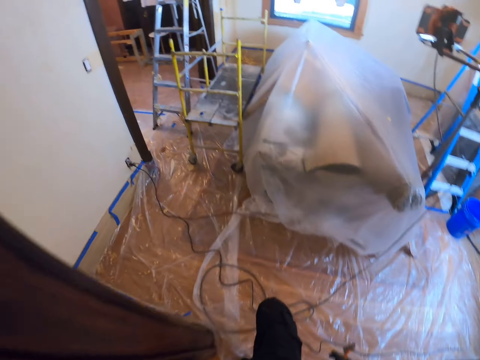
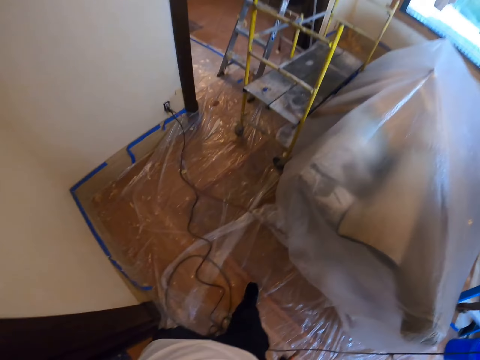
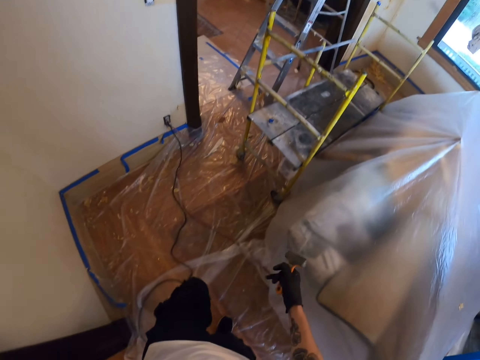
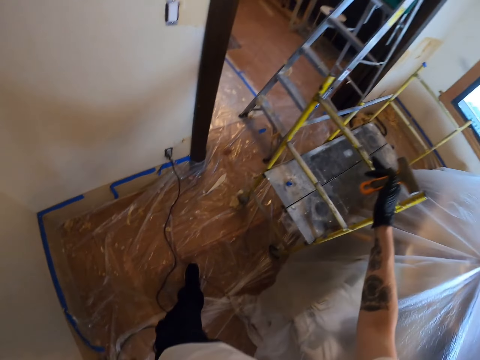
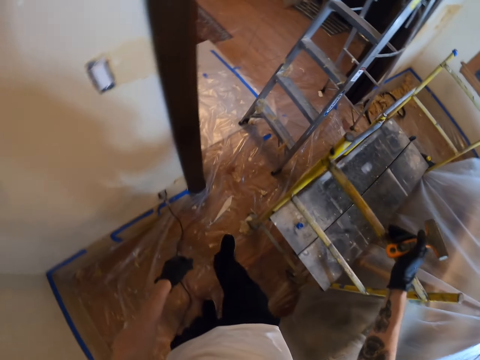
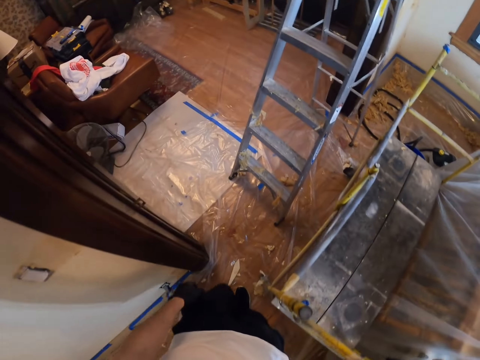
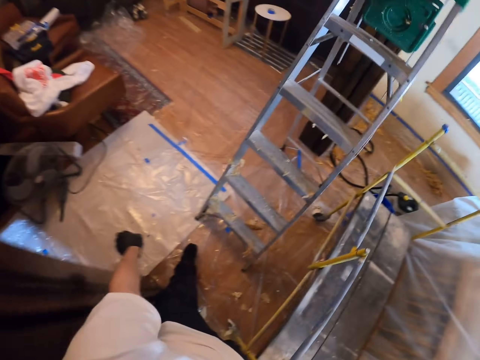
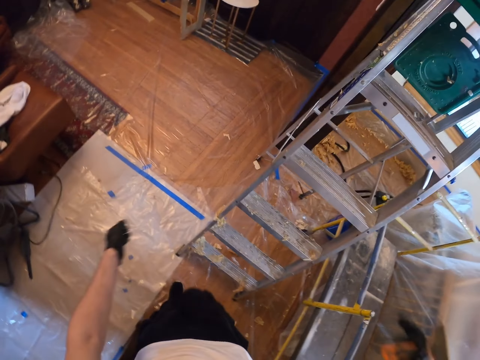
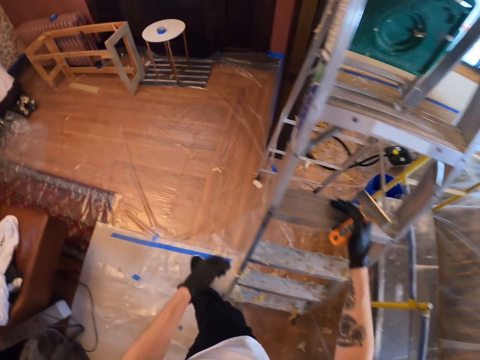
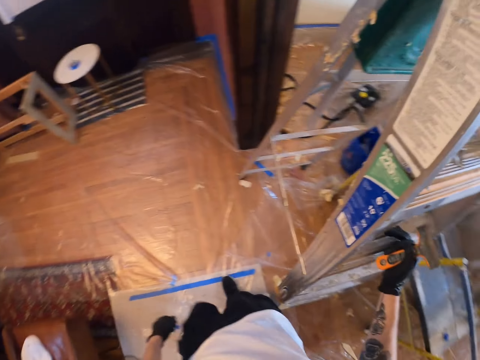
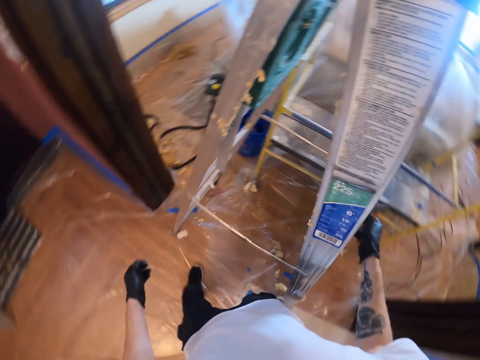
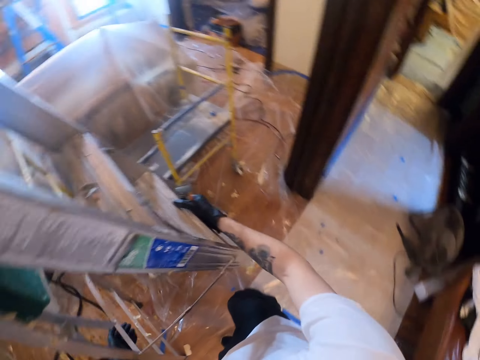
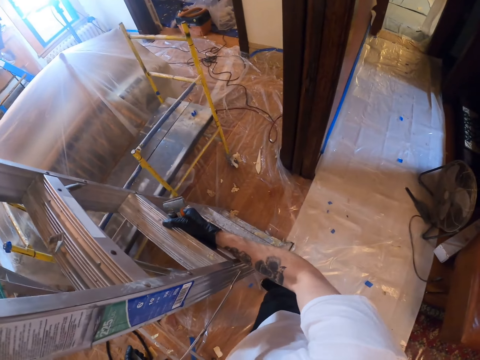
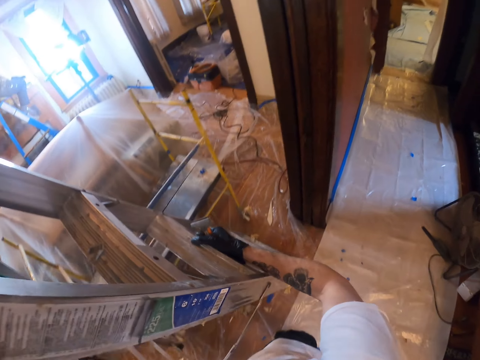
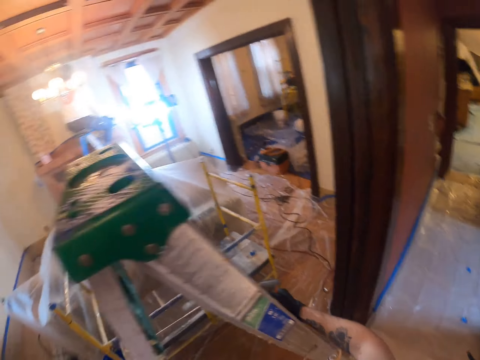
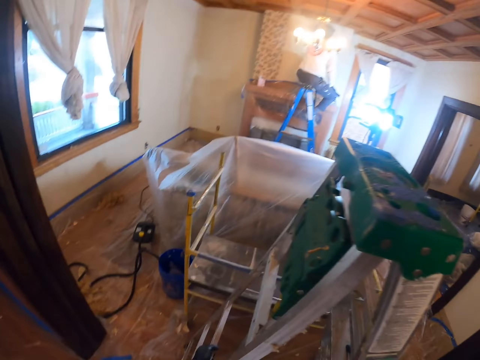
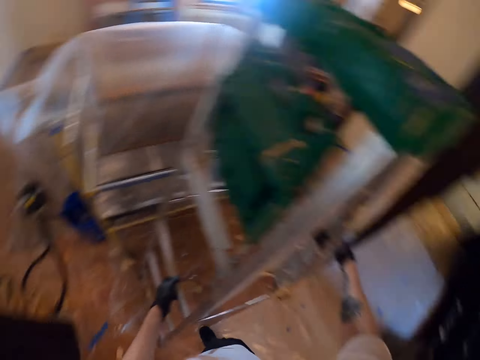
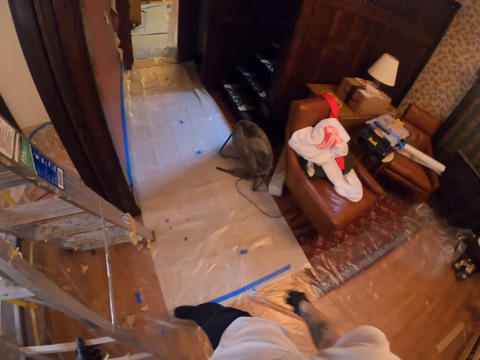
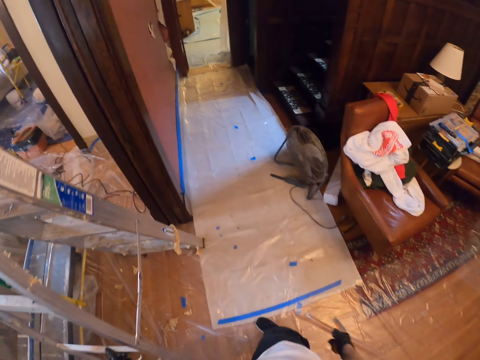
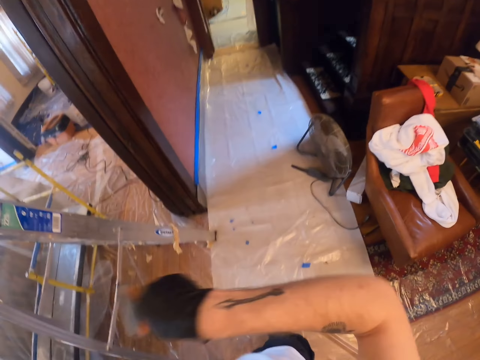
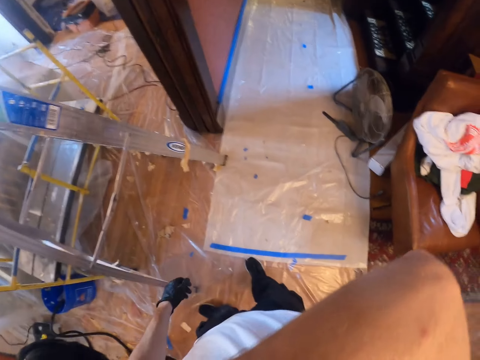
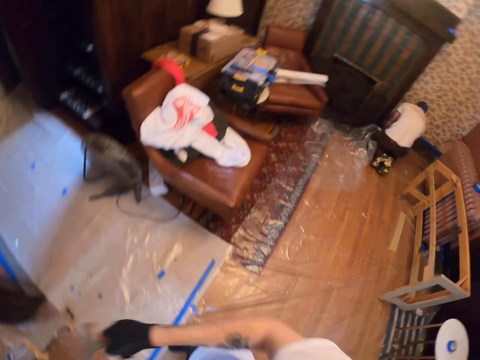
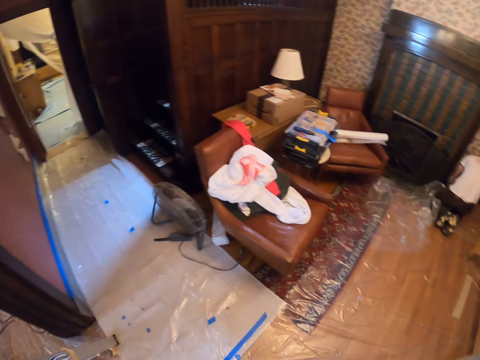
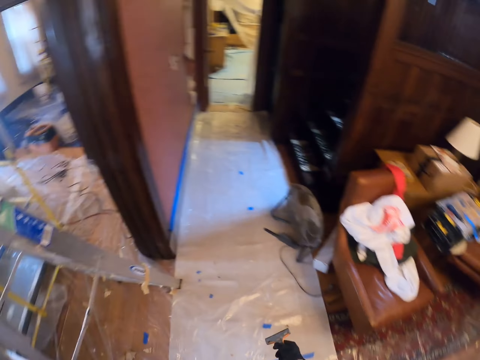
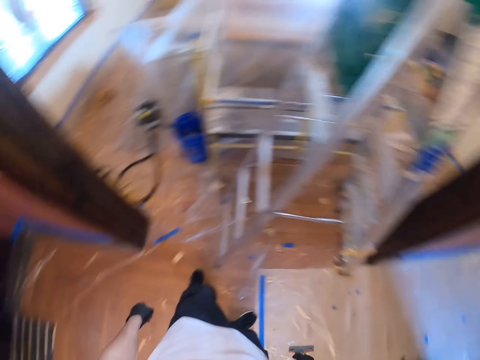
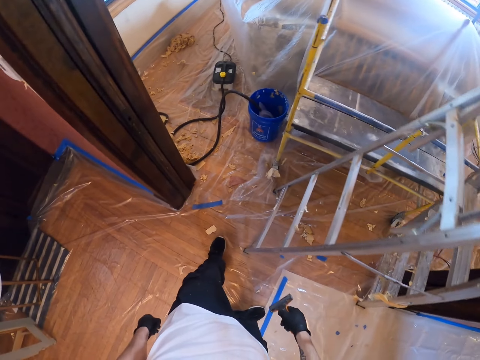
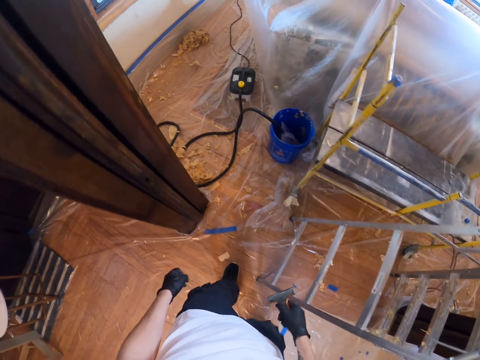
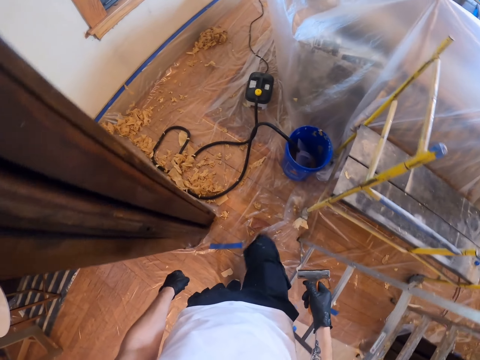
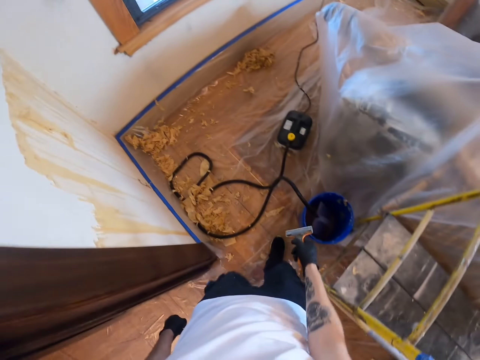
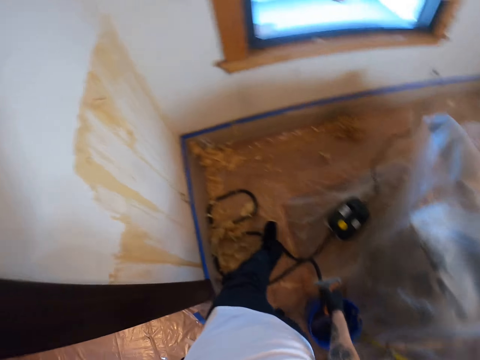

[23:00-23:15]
The camera wearer holds a ladder with his right hand. He walks around the room. He holds the ladder with his right hand. He slightly moves the ladder. He adjusts the camera. He walks around the room. He moves to the left onto a wall.

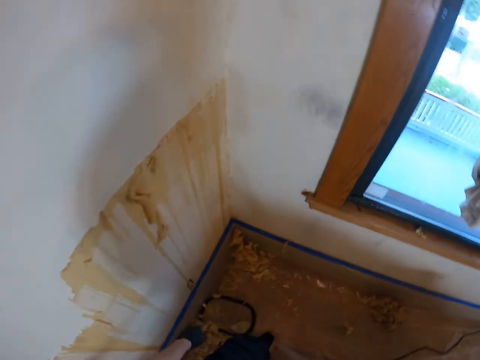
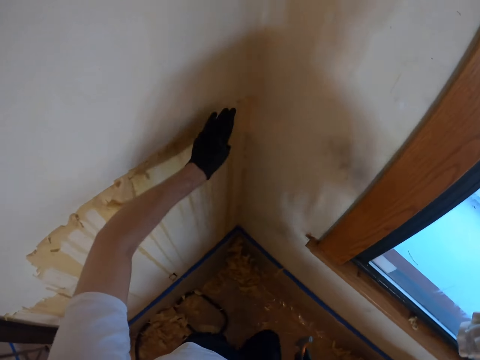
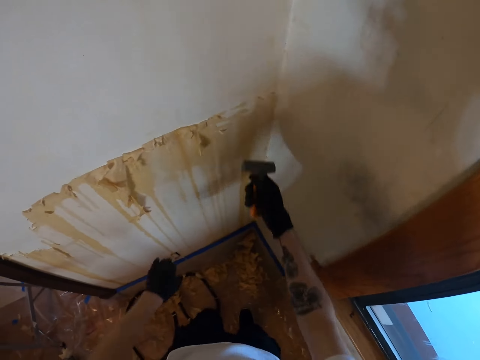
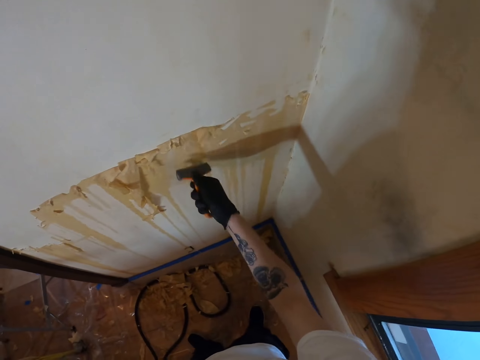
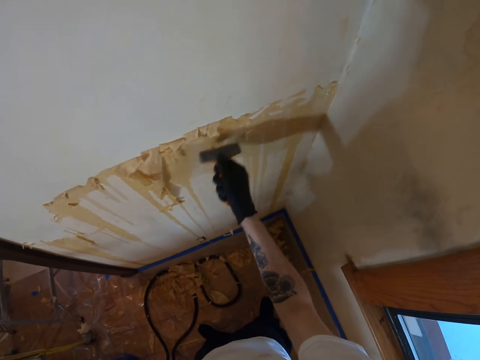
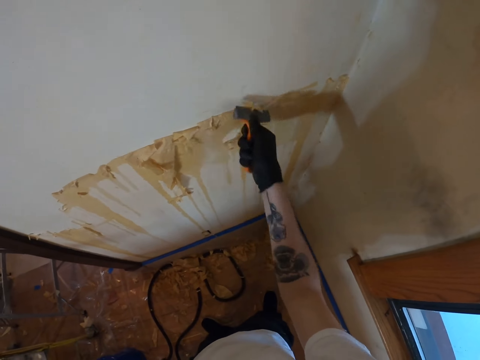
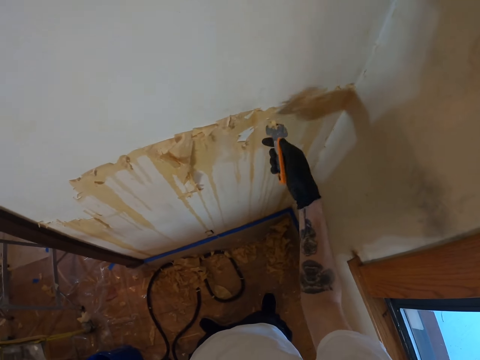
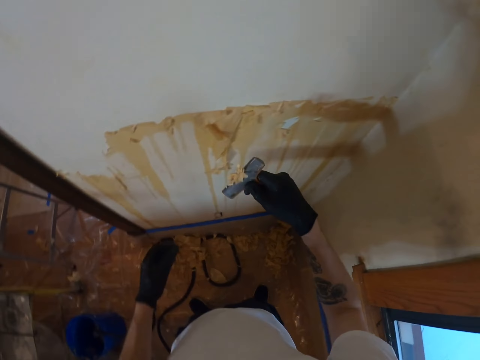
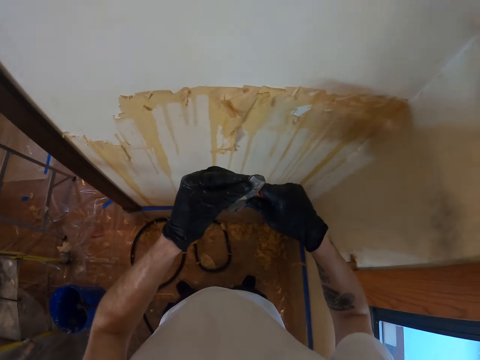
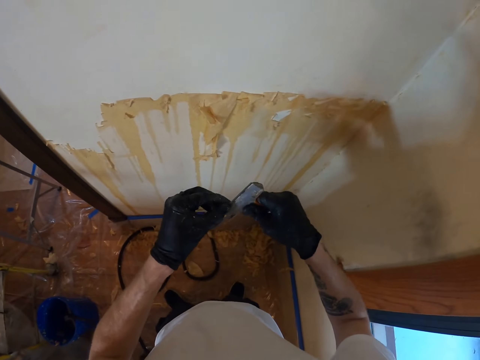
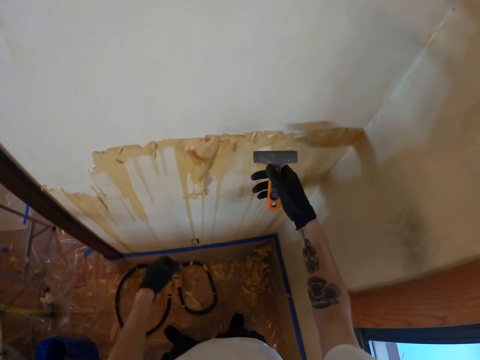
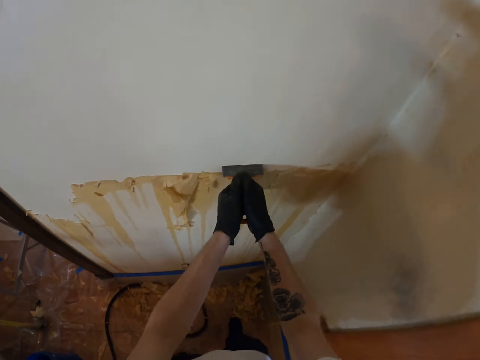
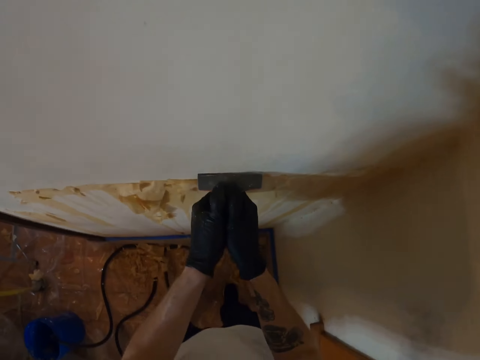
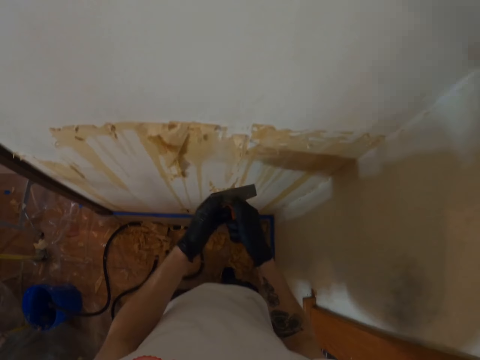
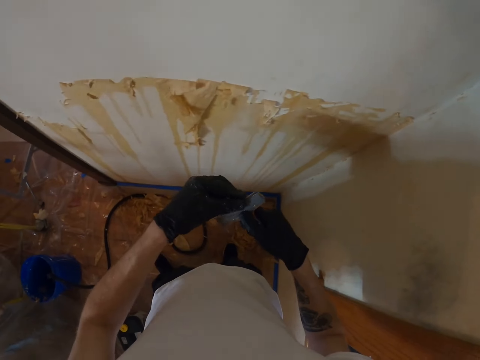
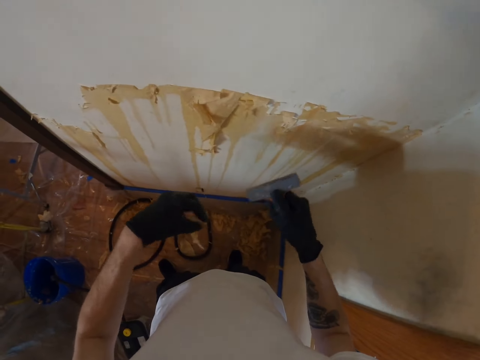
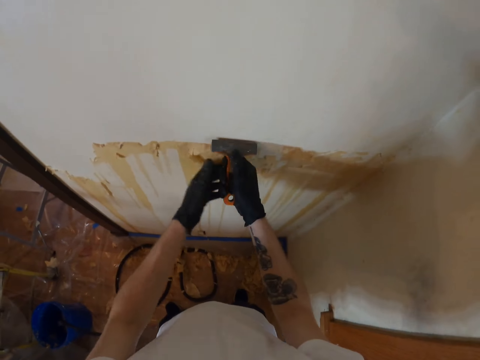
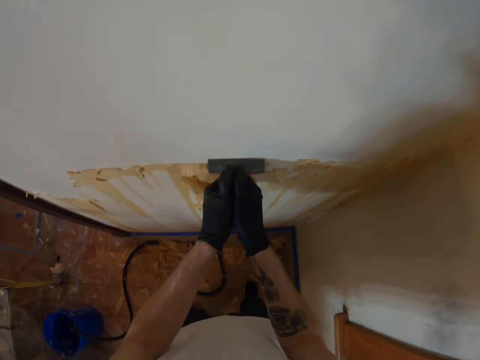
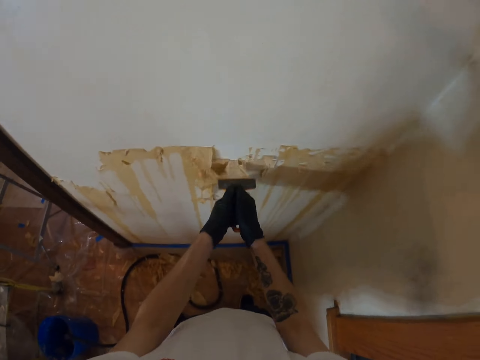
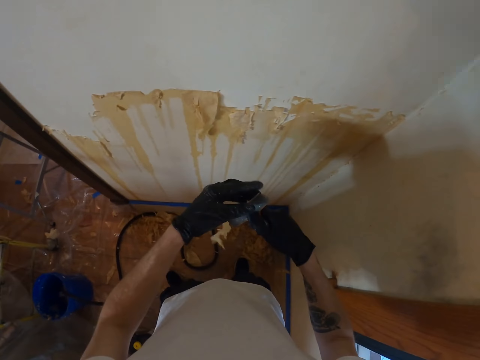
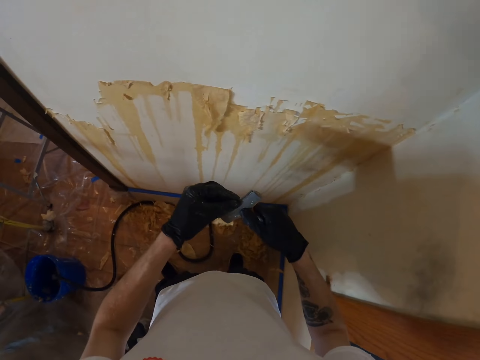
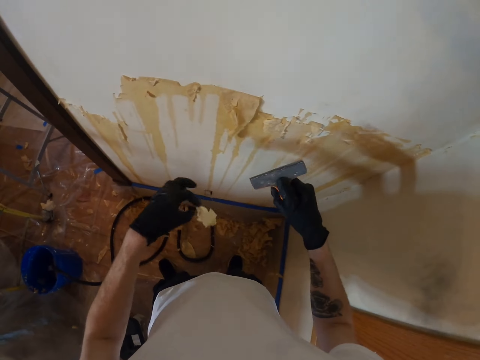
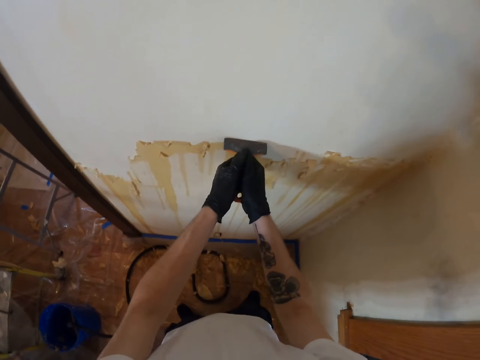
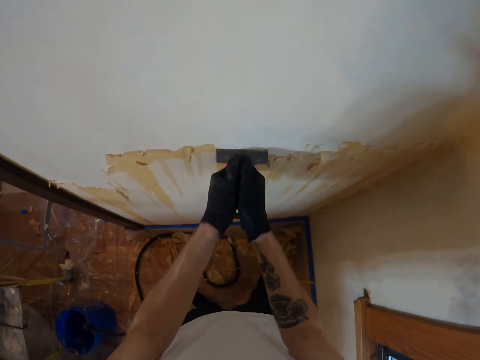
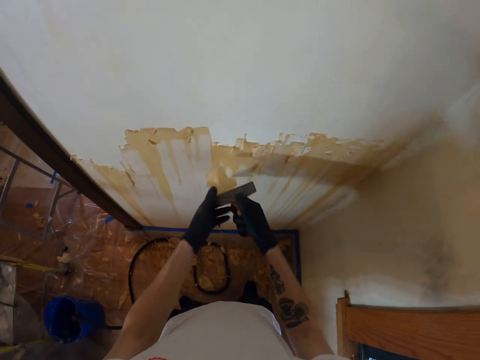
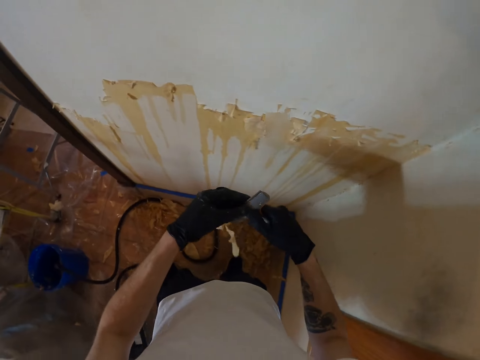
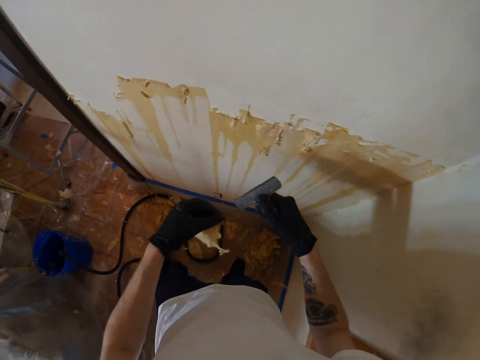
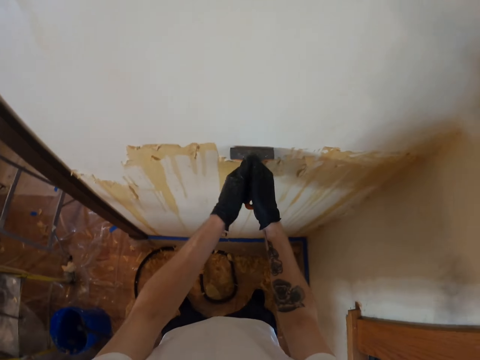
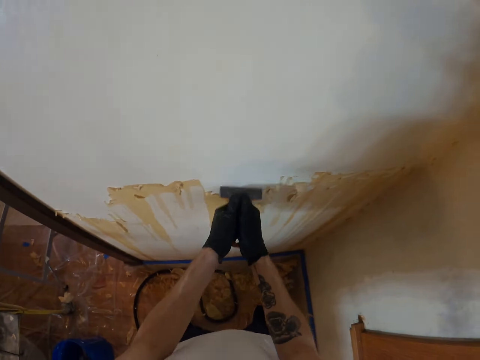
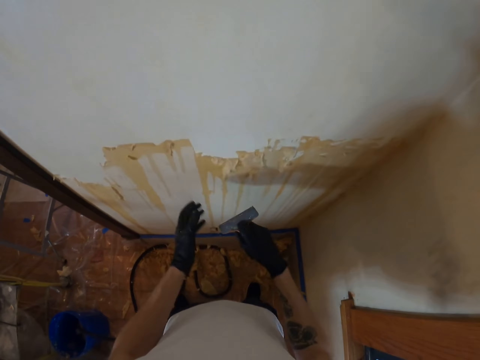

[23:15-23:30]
The camera wearer holds the wall. They scrub off paint from the walls using a paint scraper or putty knife and hand. They remove the paint from the putty knife with the left hand. They hold the putty knife with both hands. They withdraw the left hand from the putty knife. They remove the paint from the wall with the putty knife. They remove the paint from the putty knife with the left hand. They remove the paint from the wall with the putty knife. They remove the paint from the putty knife with the left hand. They hold the putty knife with both hands. They remove the paint from the wall with the putty knife.
